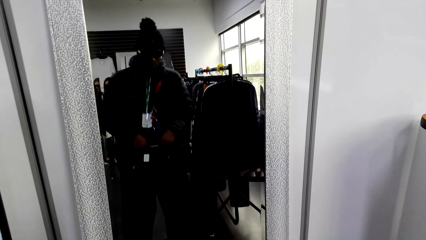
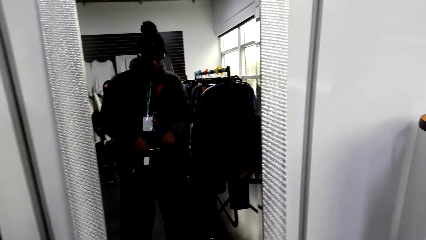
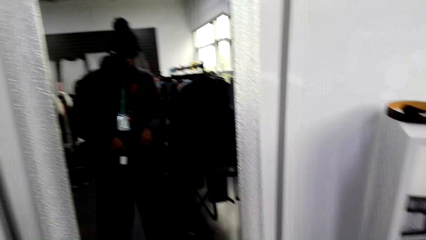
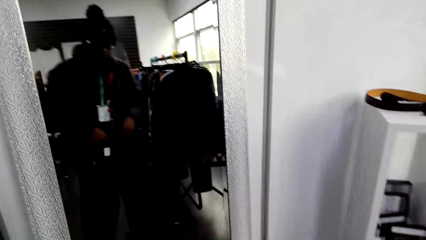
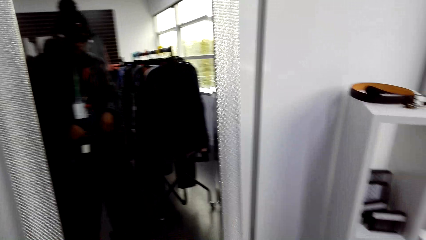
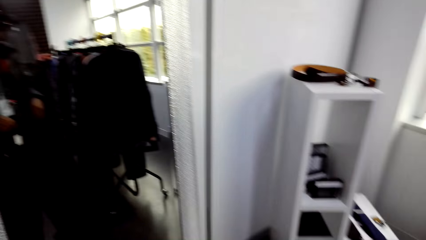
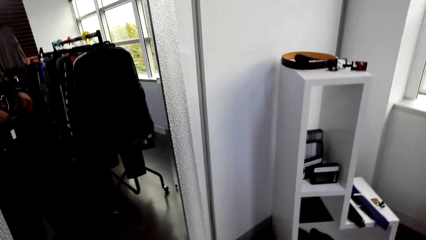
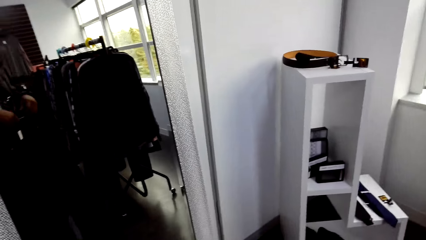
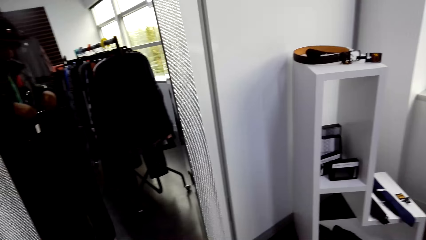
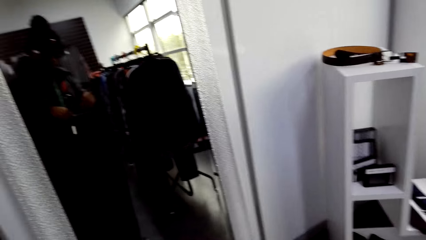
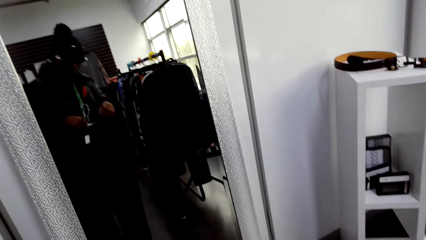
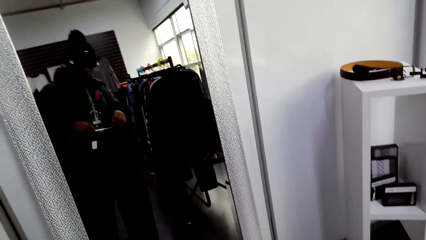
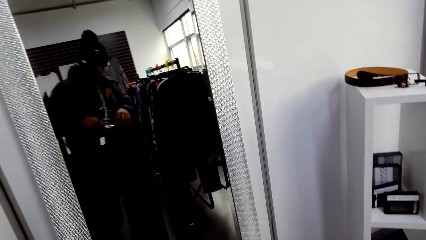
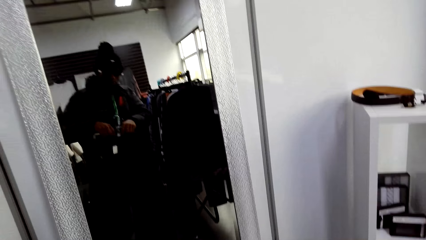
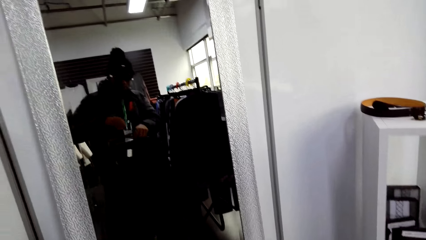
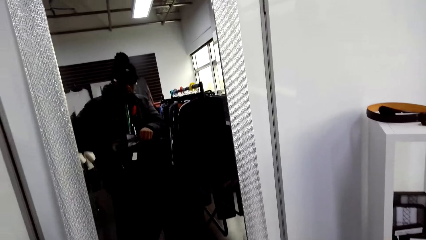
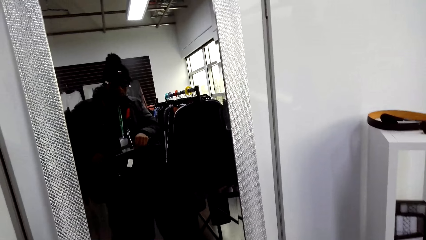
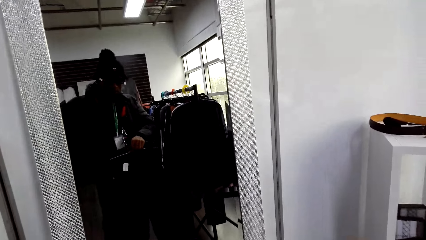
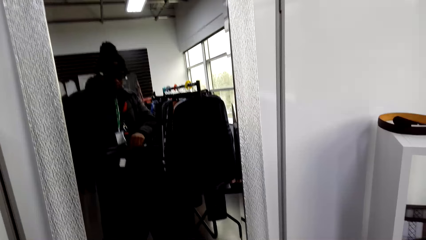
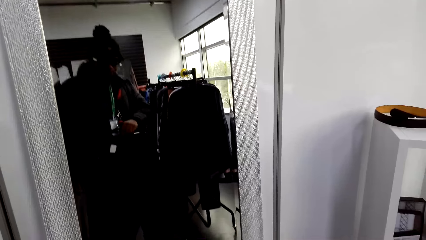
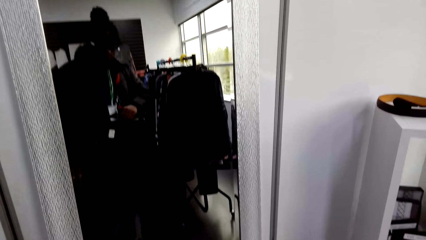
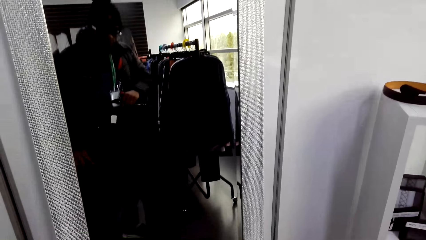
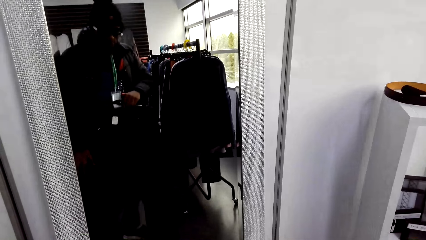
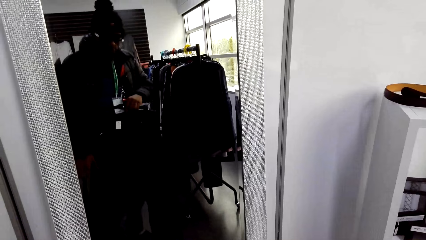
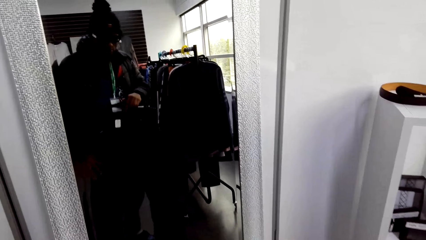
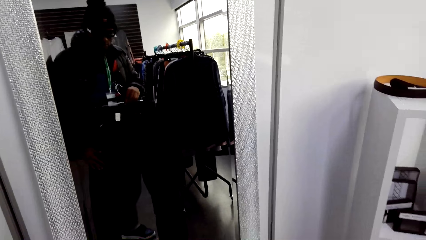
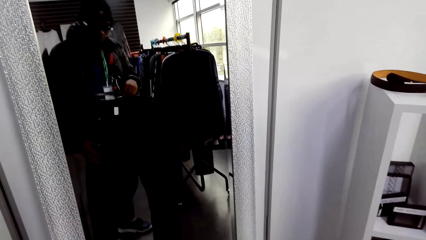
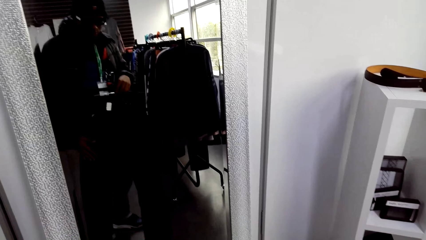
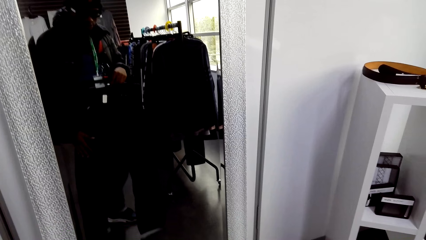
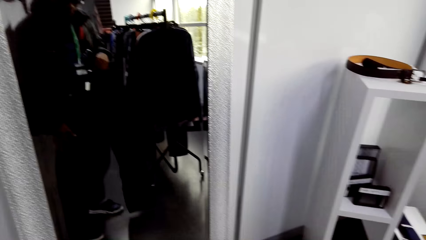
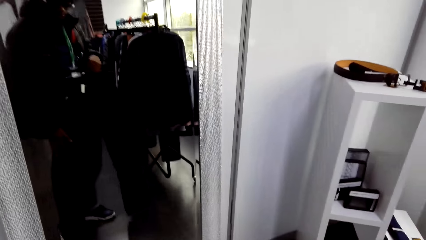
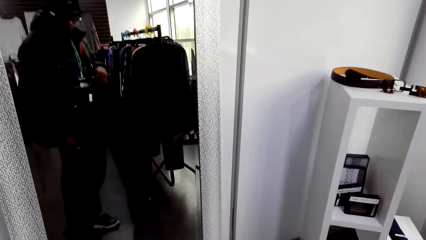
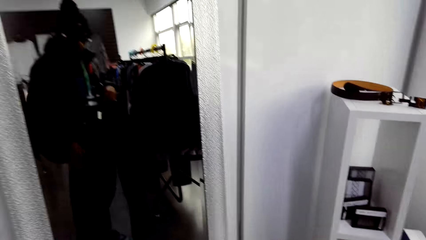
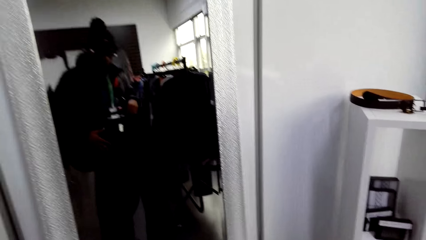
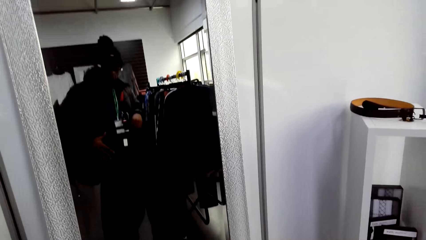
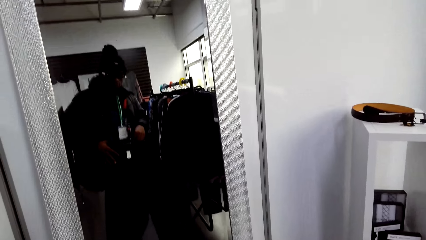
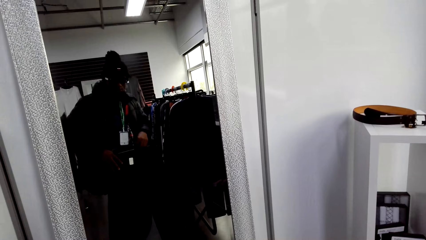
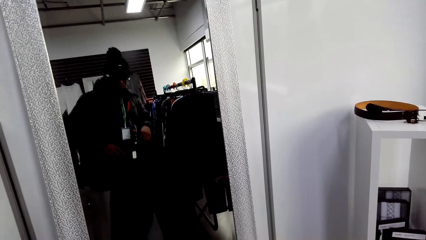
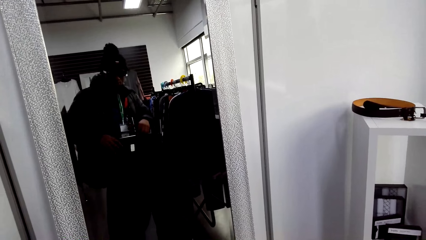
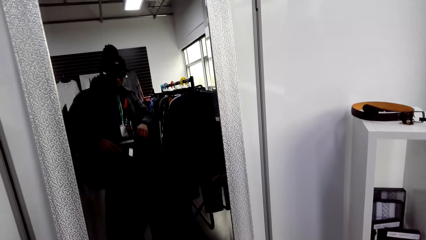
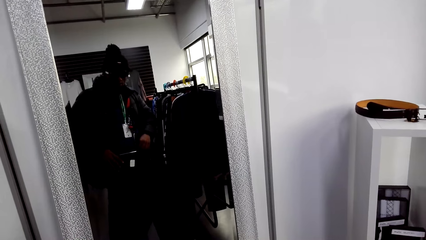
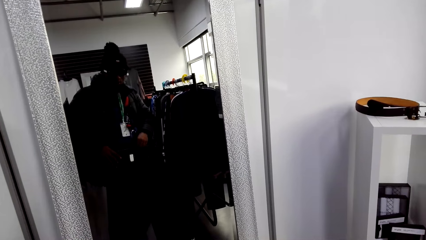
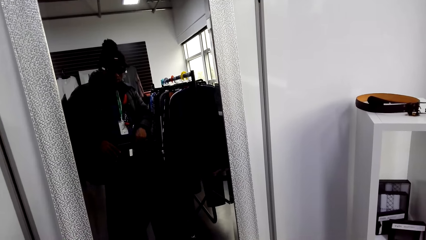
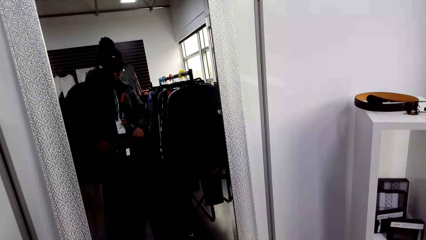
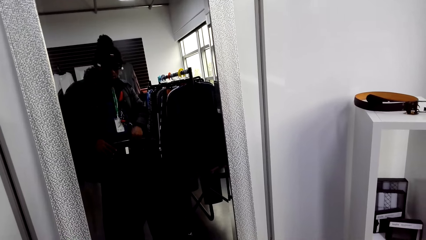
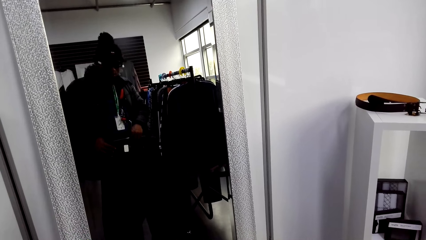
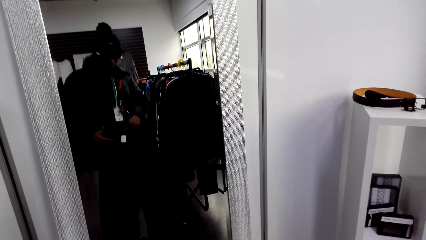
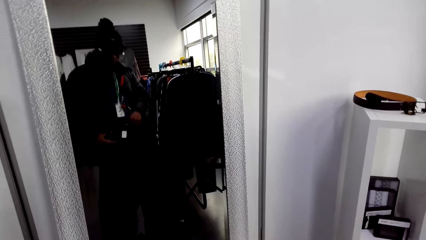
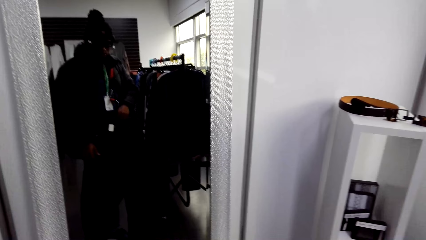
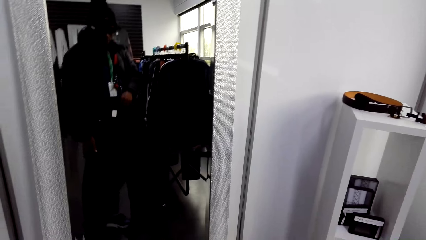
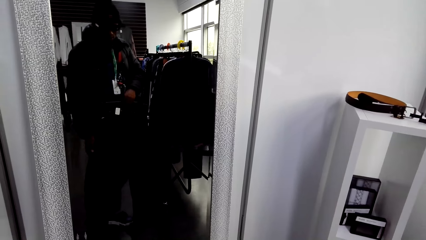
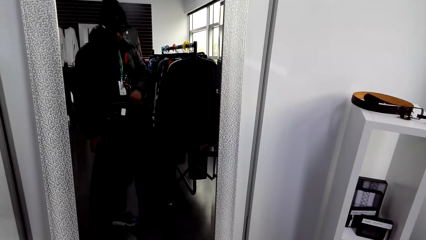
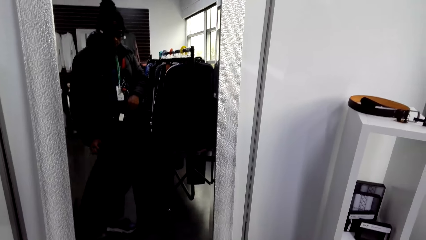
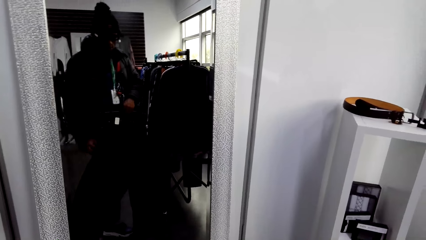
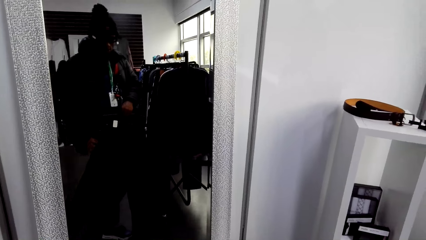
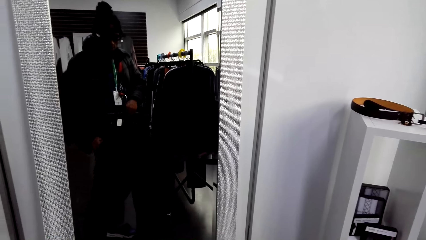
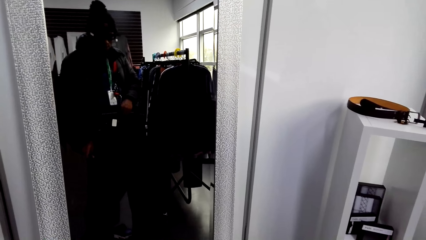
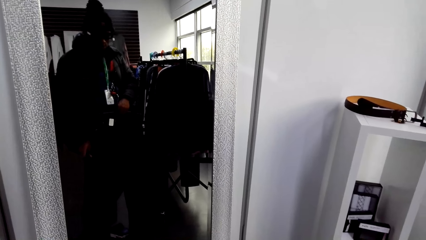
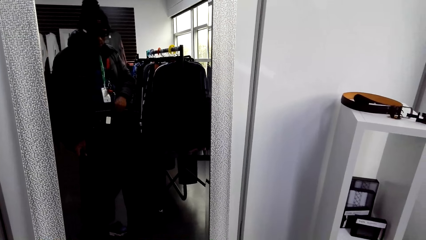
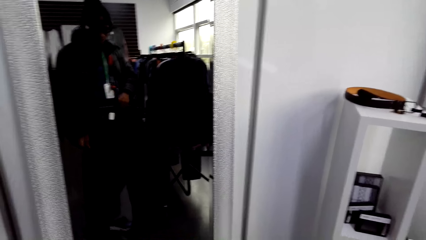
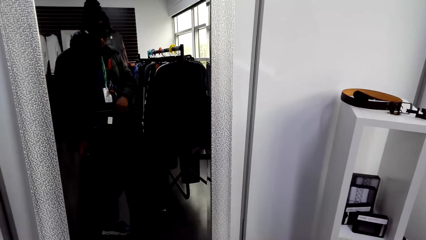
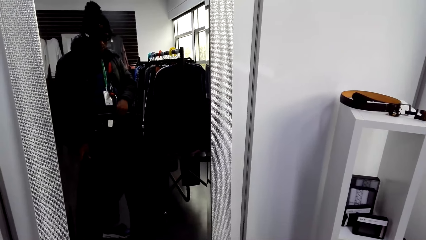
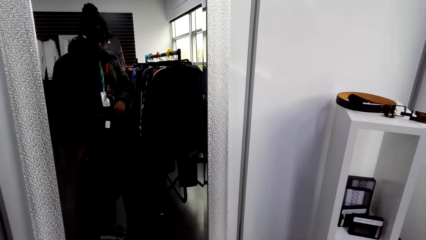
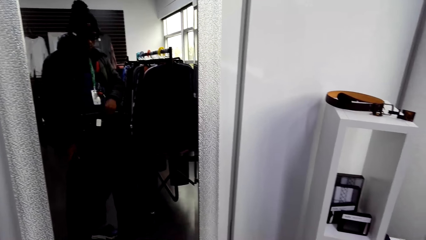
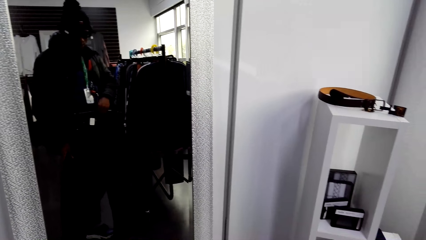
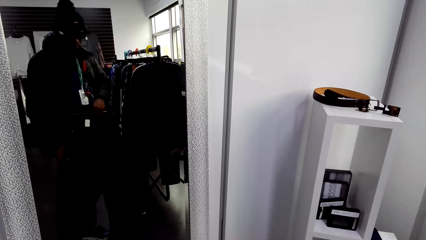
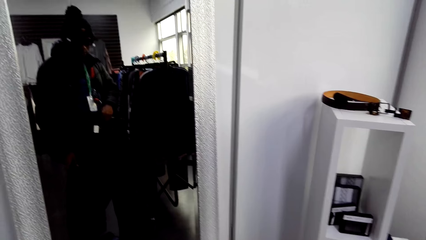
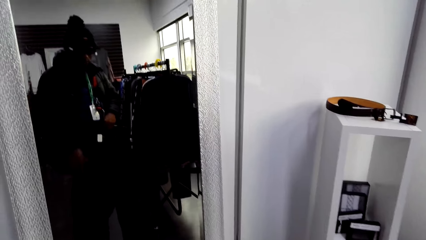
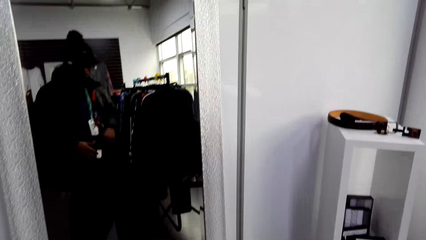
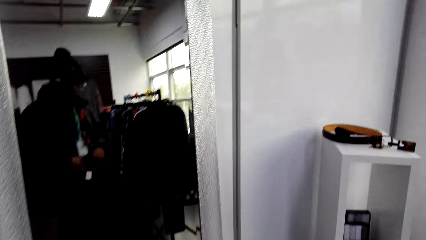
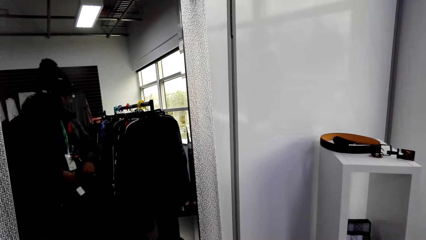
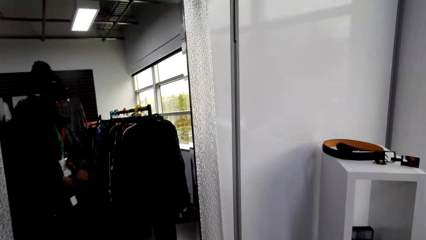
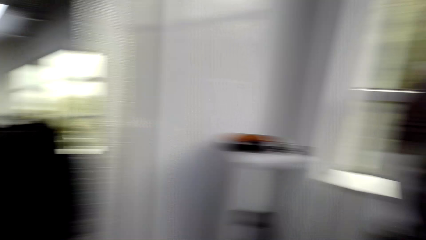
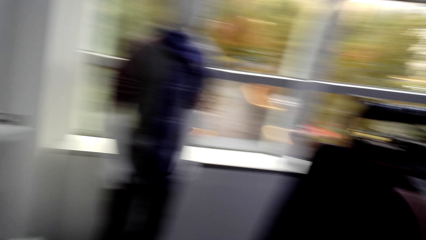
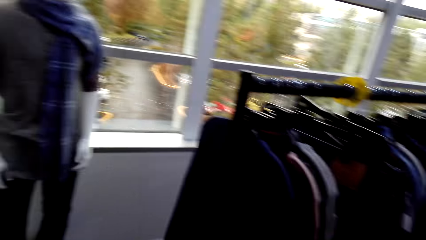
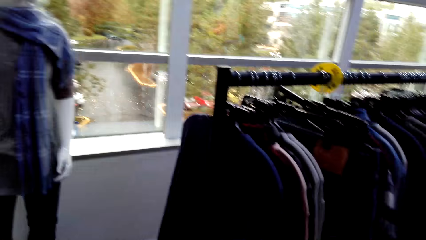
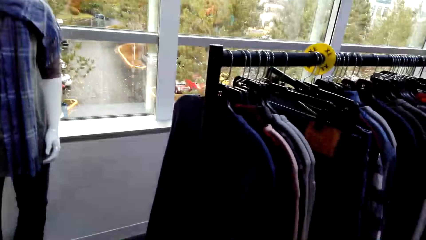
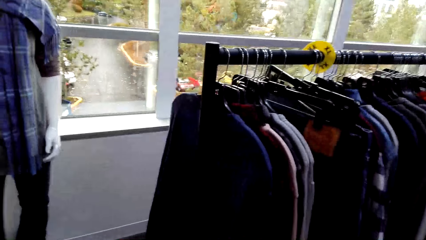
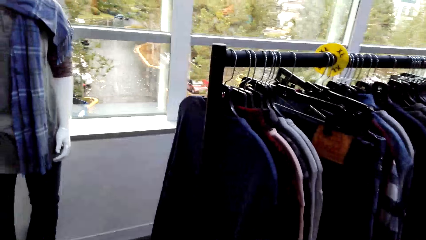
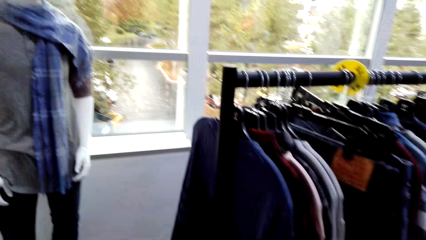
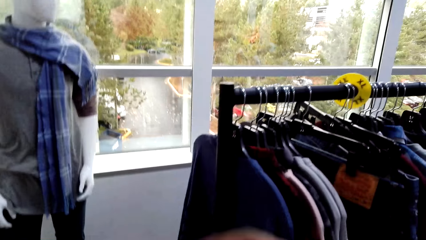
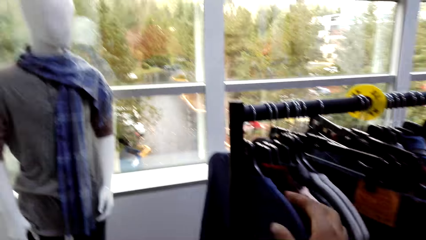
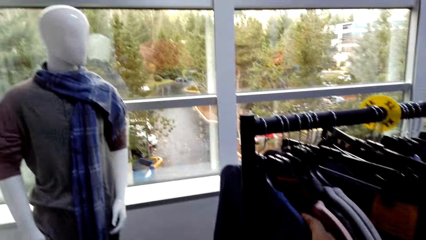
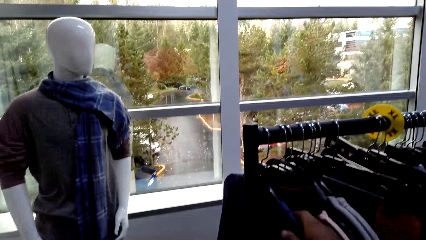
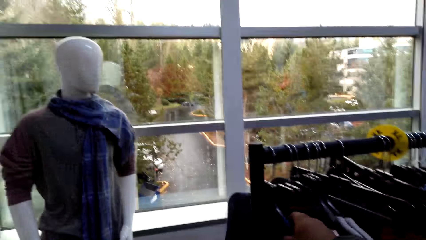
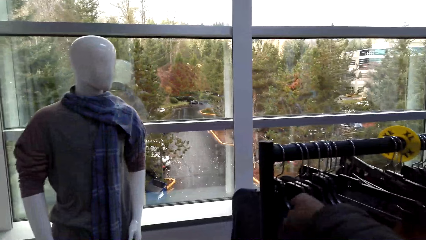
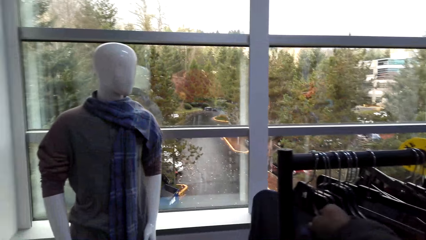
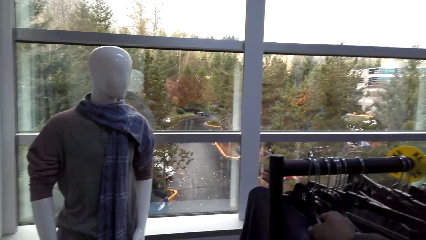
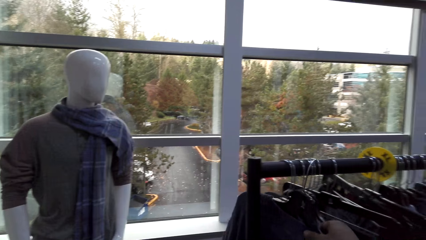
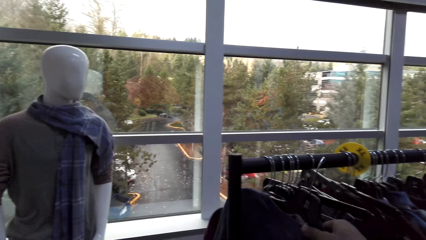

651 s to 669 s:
The camera wearer adjusts the jeans. They turn around. They remove the sweater top from the hanger stand.
